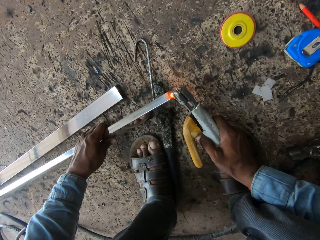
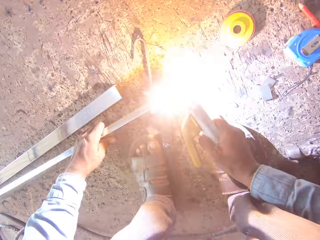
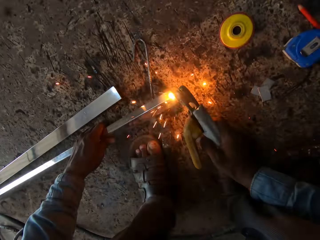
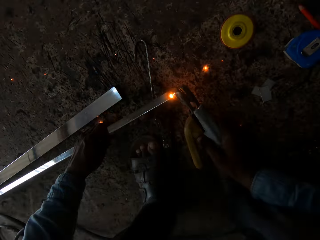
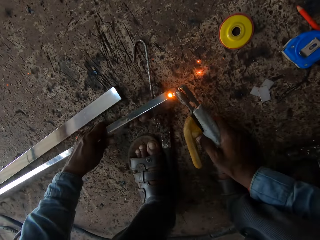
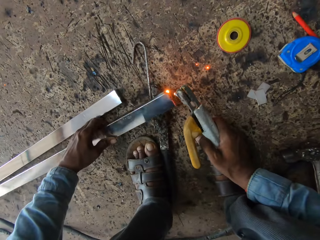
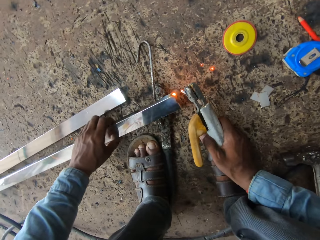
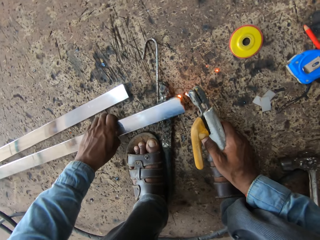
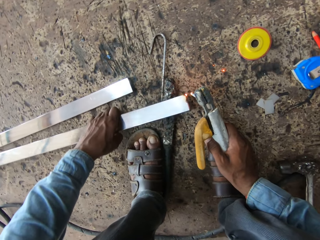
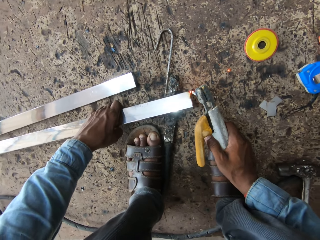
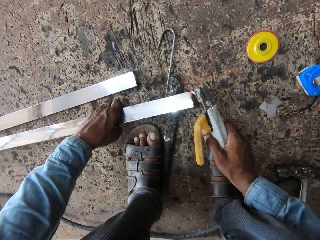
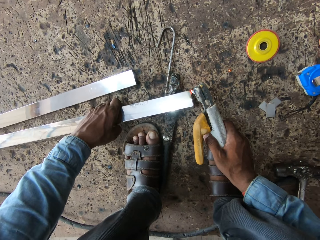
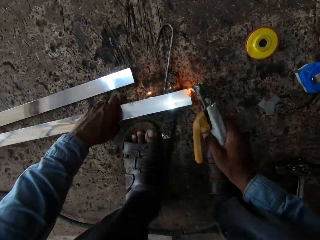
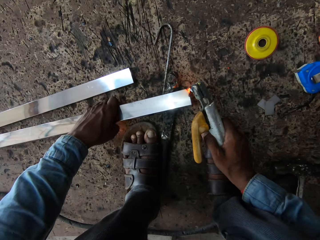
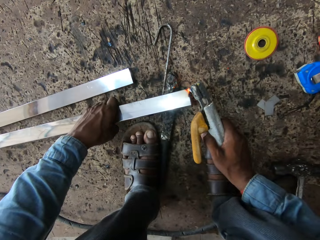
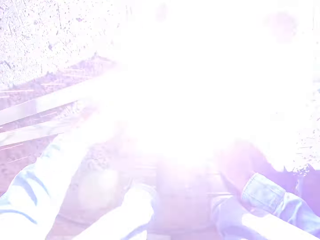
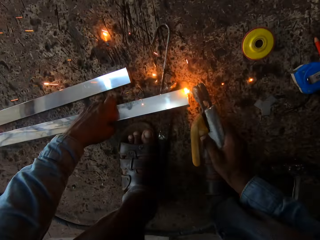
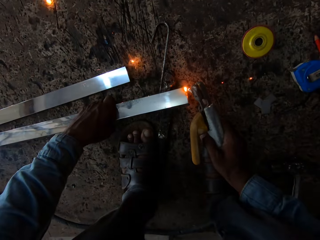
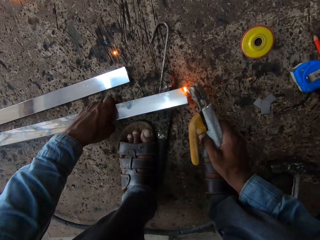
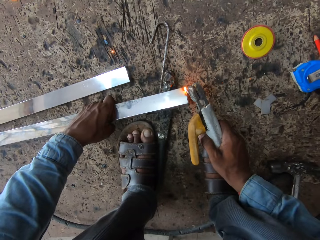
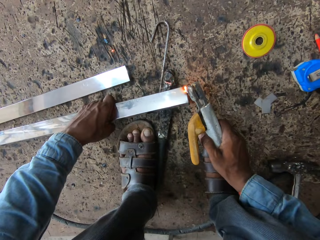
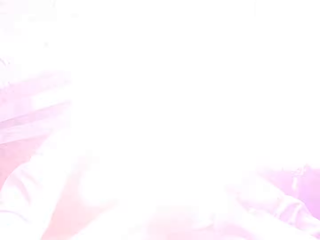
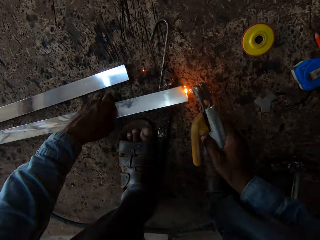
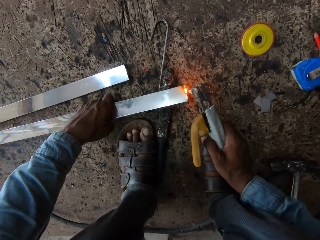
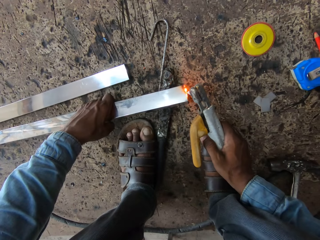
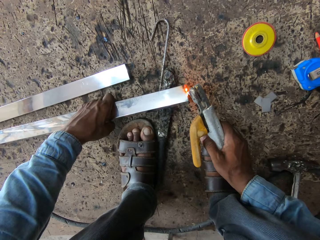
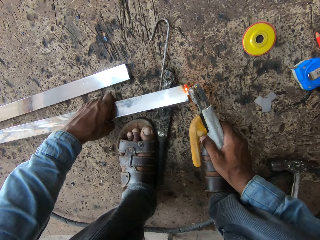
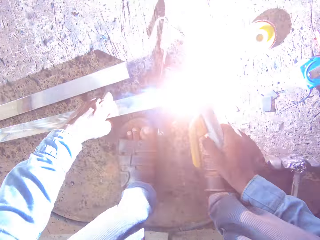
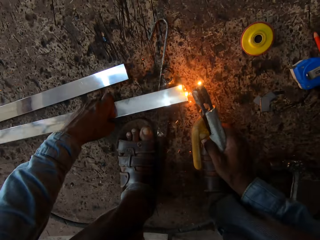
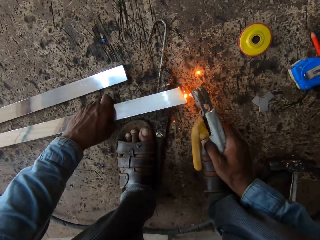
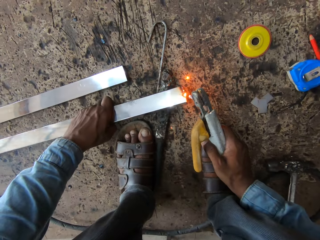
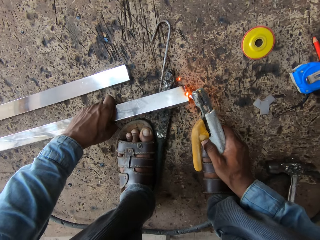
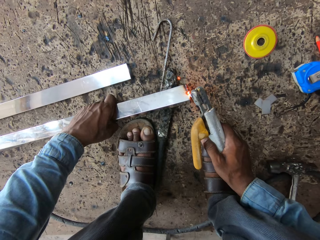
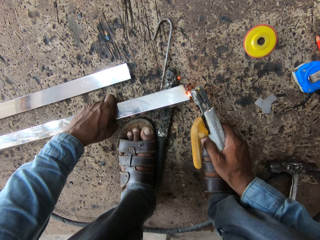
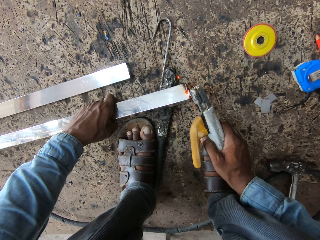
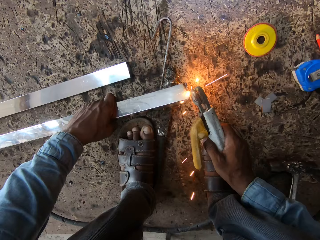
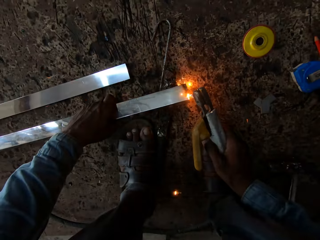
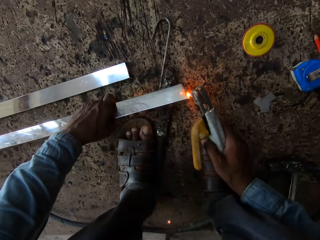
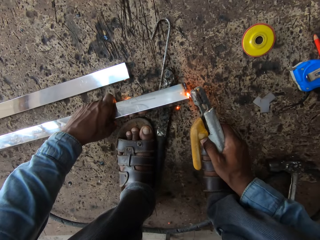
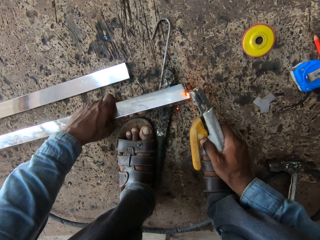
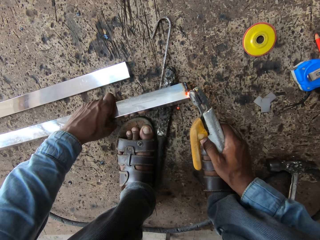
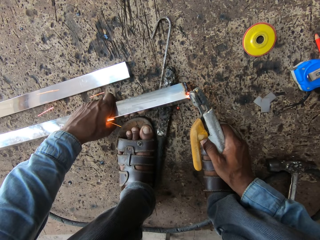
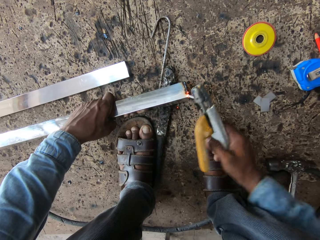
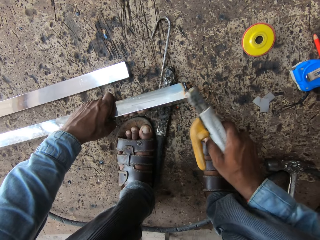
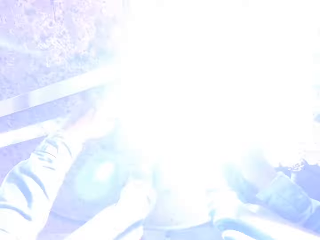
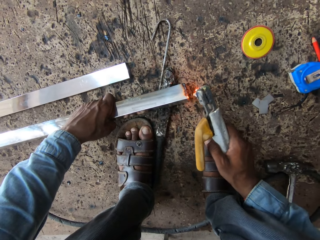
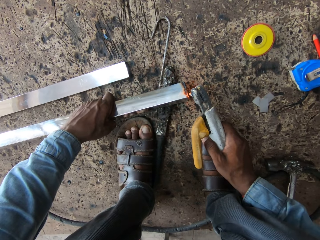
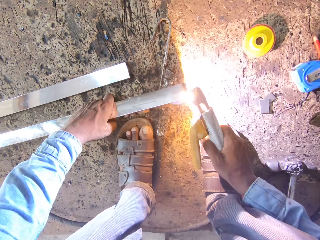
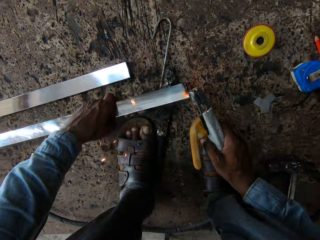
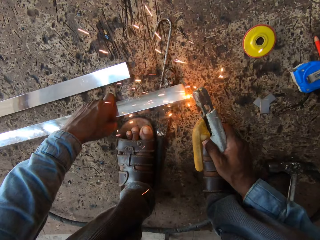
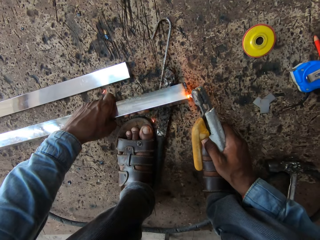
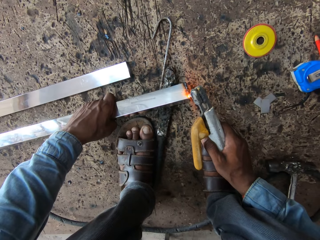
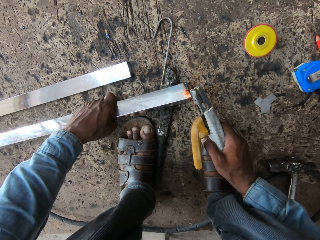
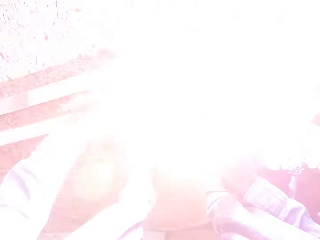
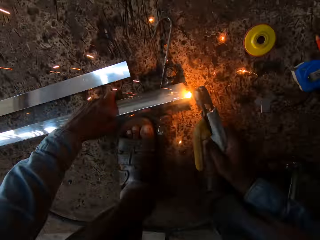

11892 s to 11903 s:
The camera wearer rotates the metal rod. They hold the electrode holder.

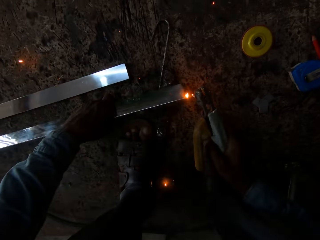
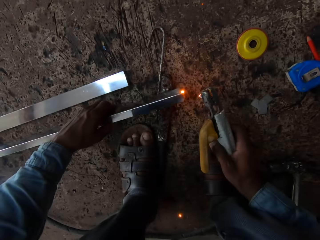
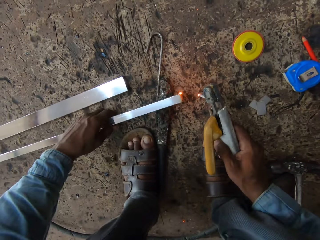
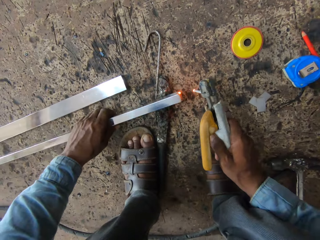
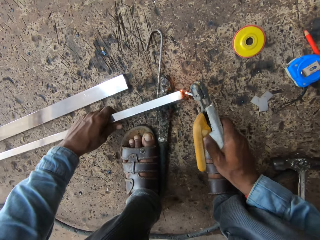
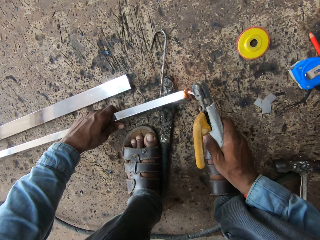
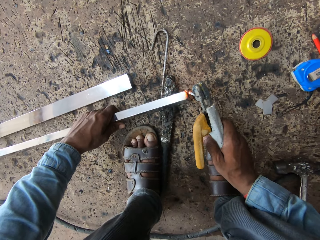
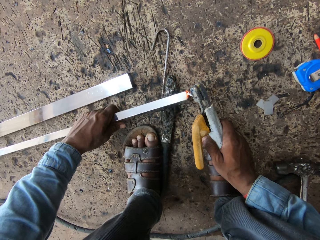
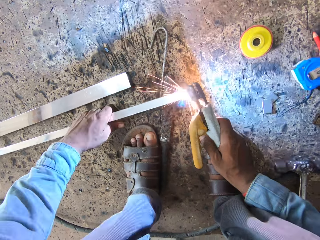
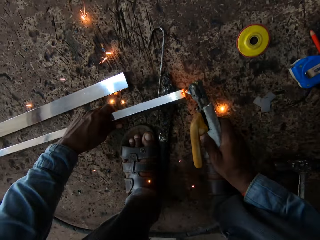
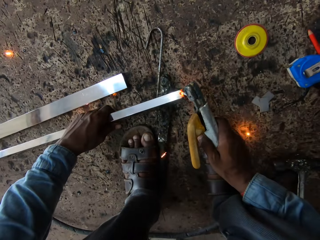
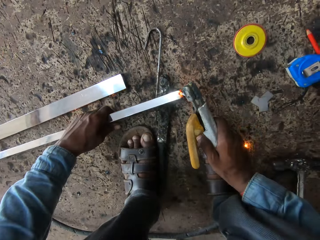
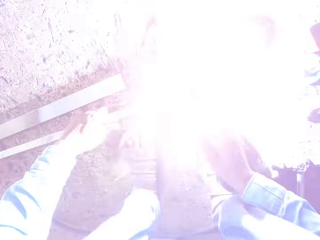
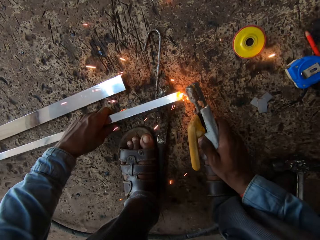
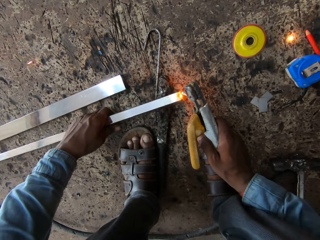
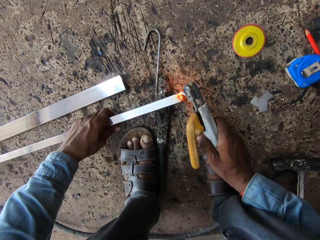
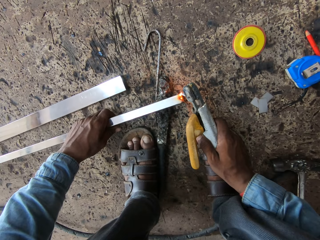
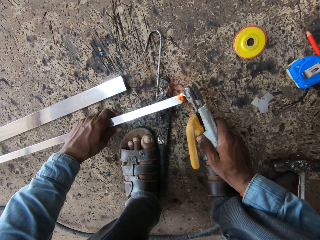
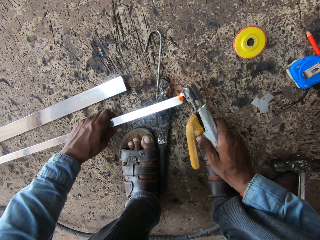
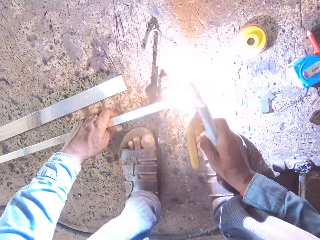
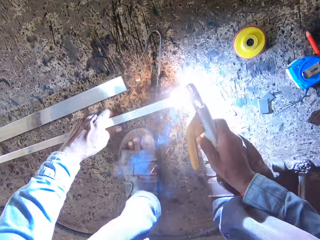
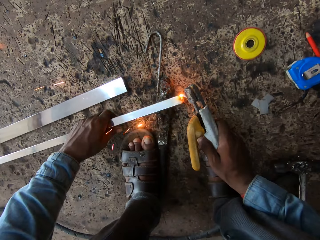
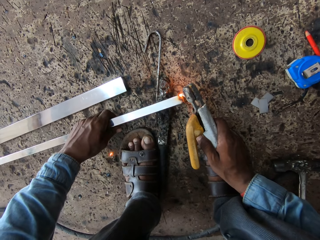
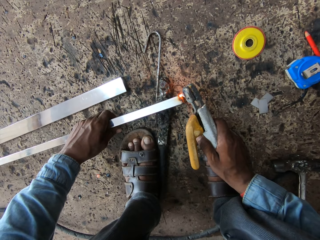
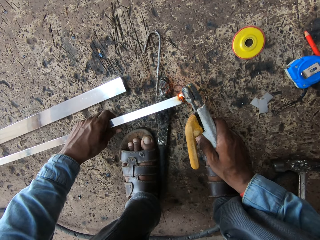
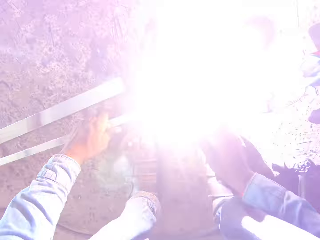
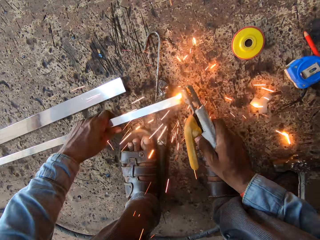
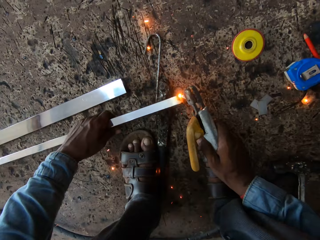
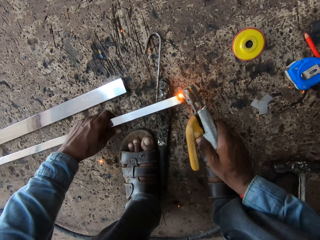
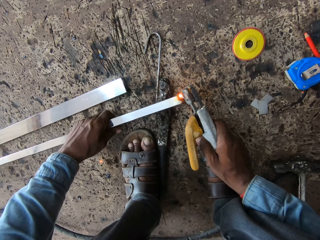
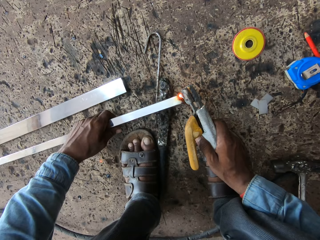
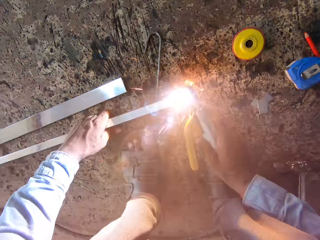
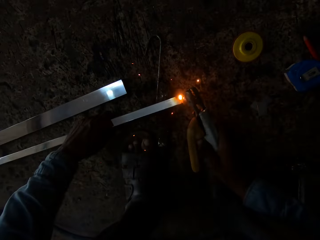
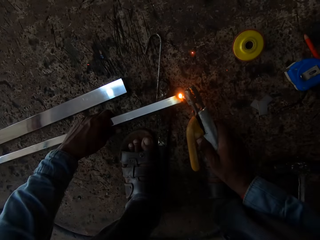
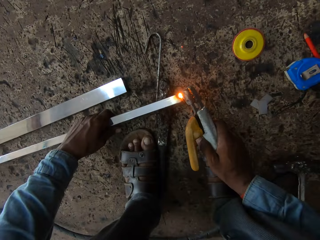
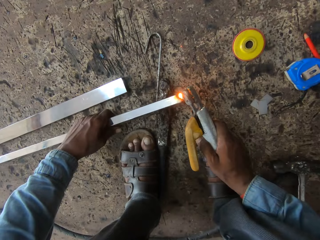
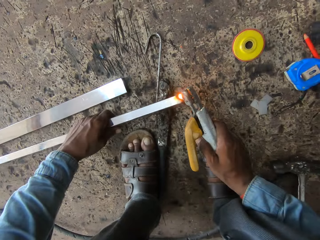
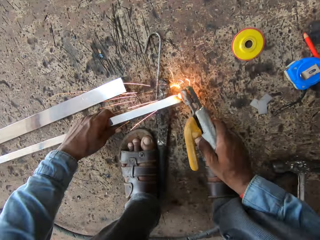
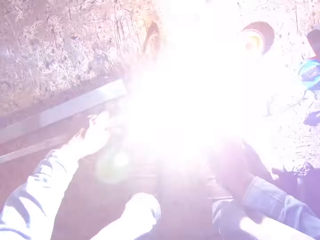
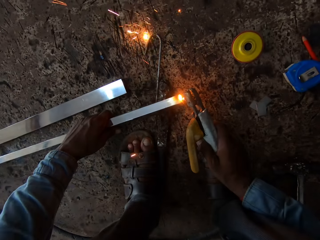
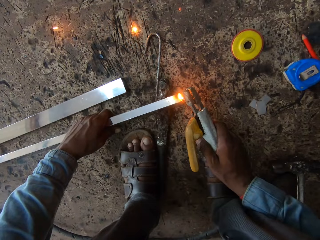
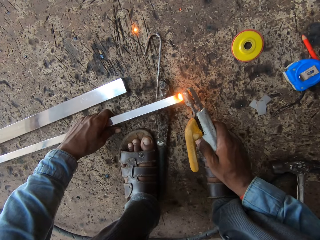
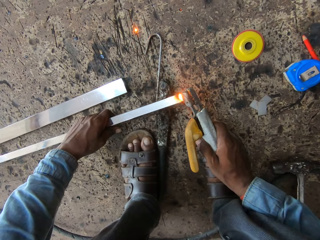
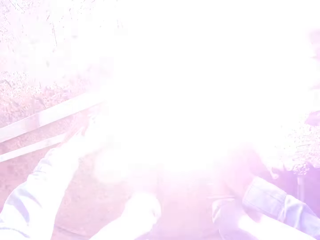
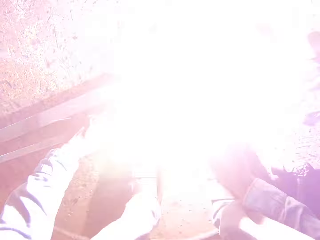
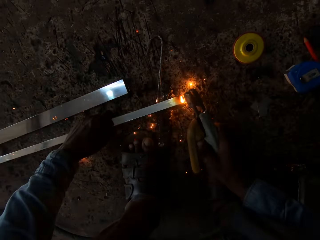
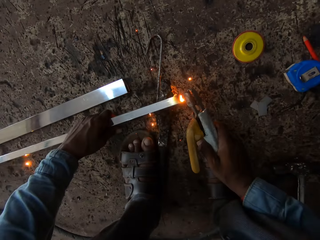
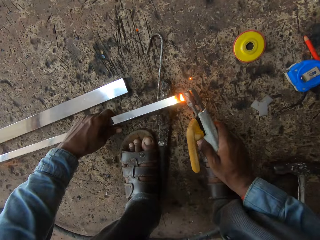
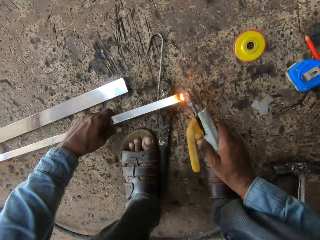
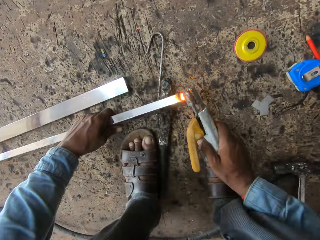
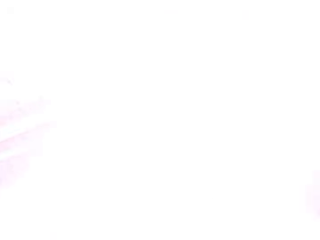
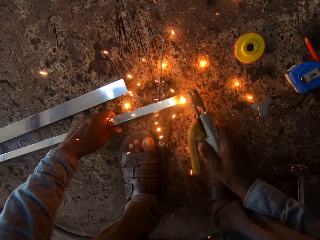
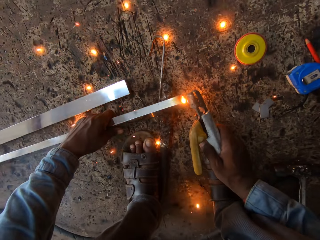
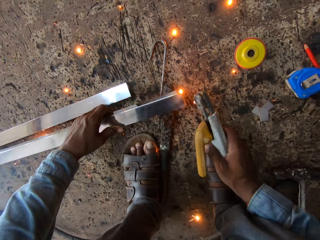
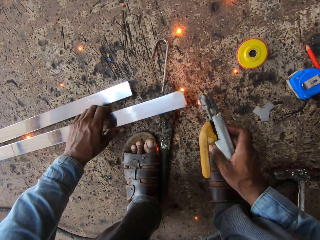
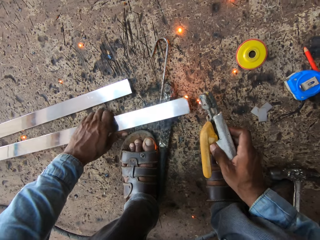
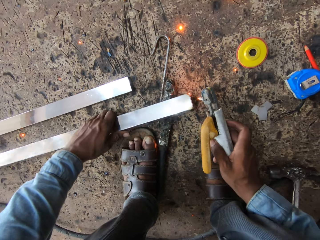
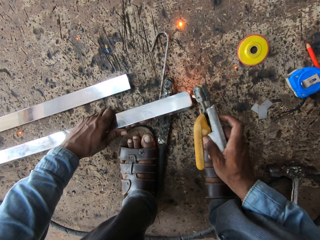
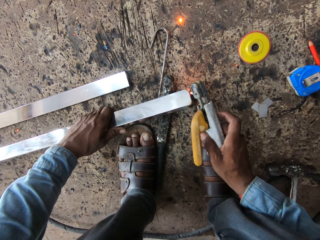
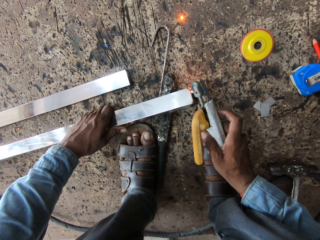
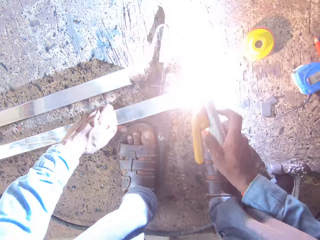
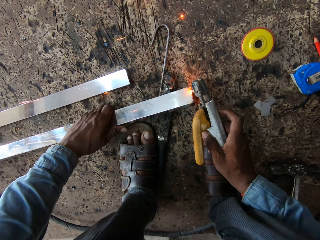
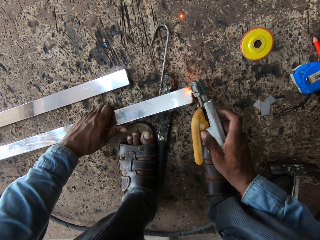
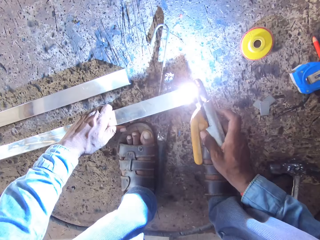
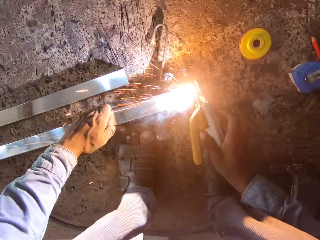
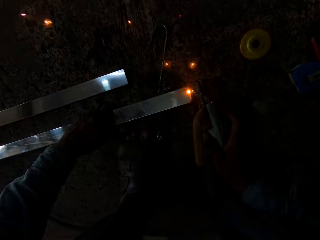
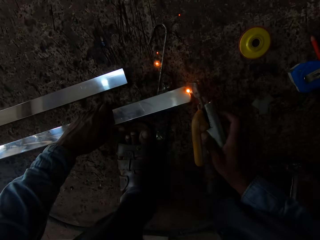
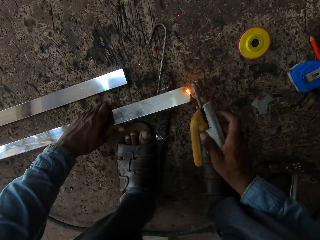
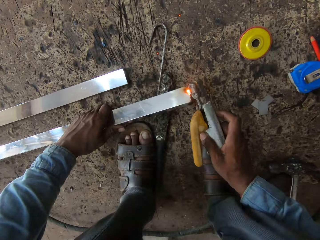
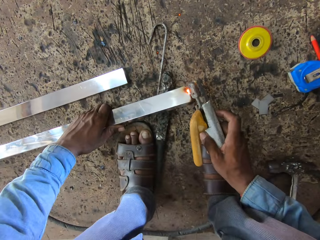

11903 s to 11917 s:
The camera wearer welds on the metal.
